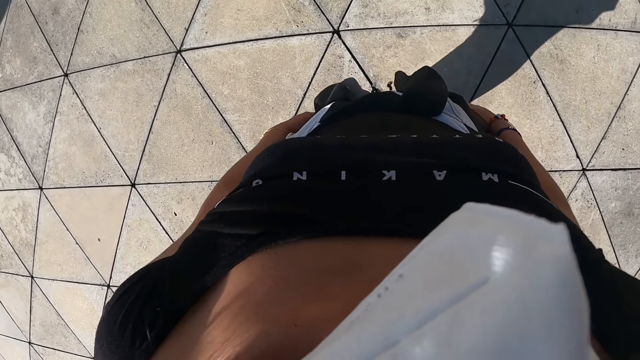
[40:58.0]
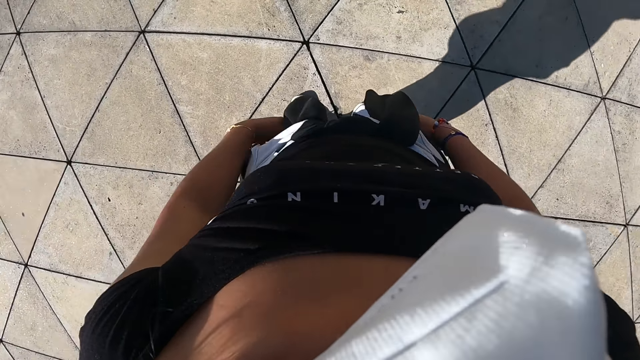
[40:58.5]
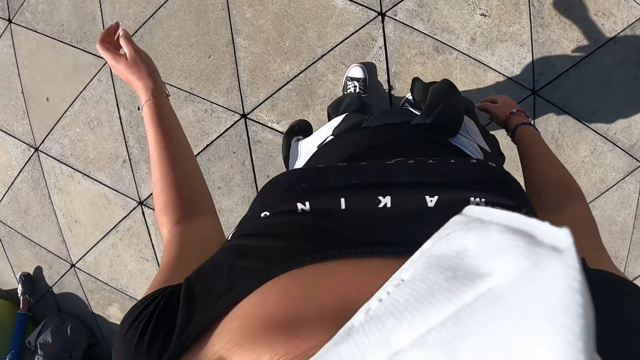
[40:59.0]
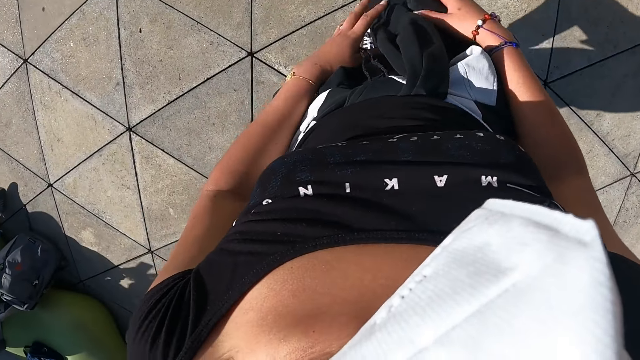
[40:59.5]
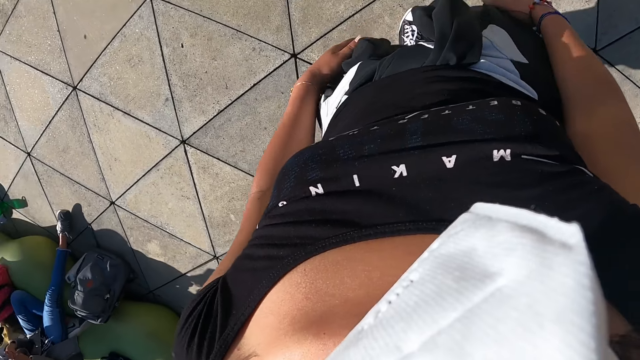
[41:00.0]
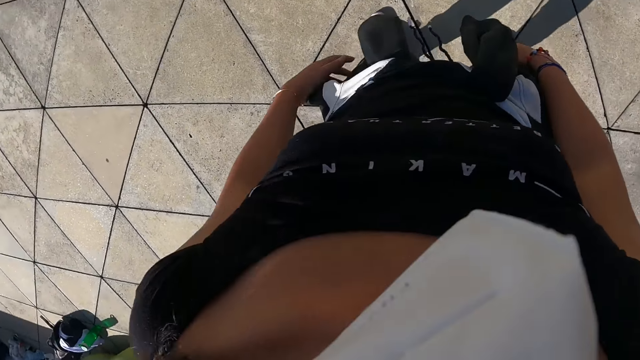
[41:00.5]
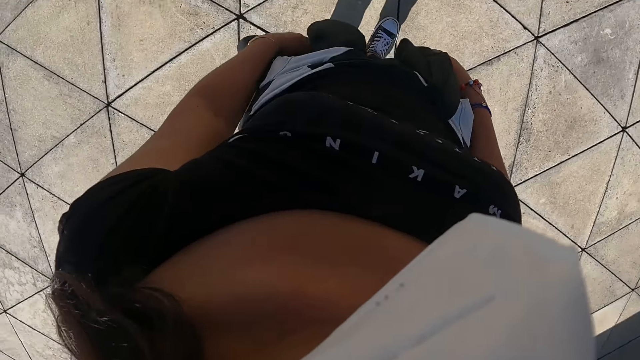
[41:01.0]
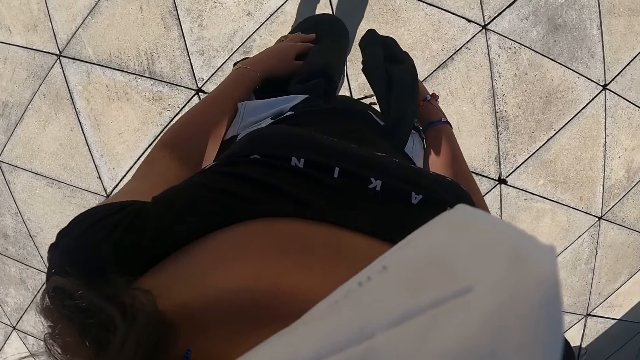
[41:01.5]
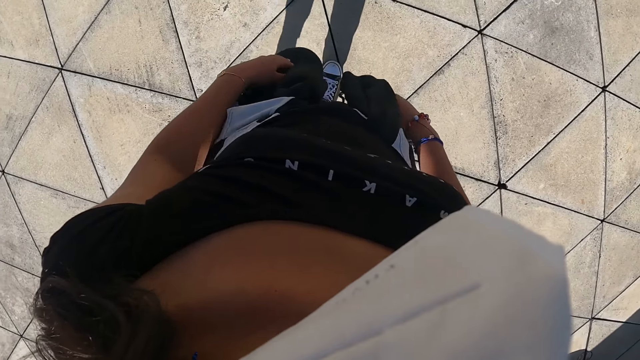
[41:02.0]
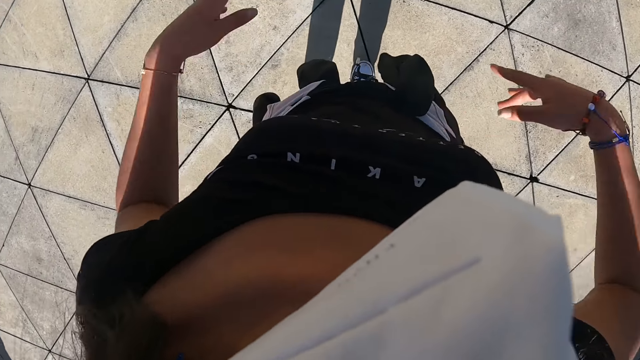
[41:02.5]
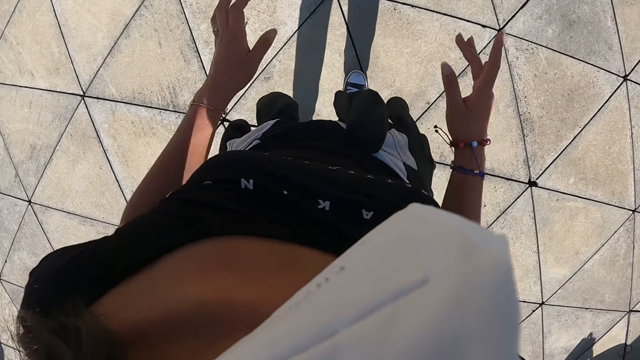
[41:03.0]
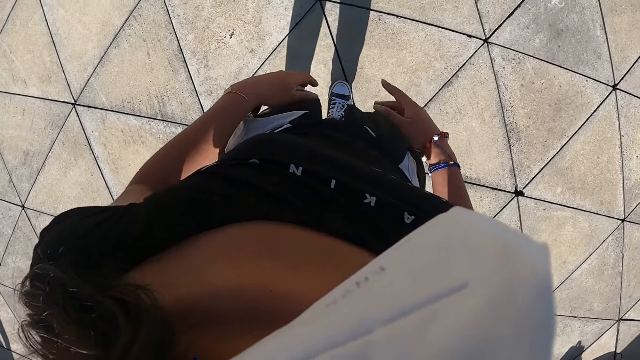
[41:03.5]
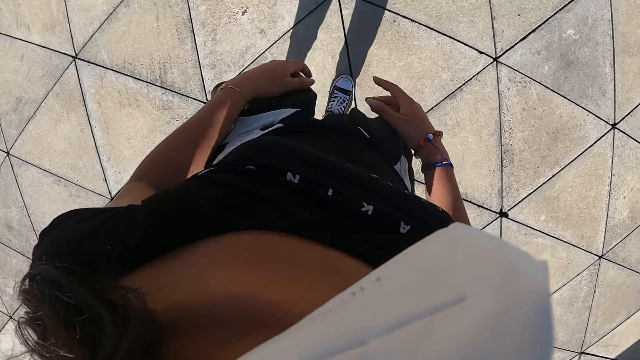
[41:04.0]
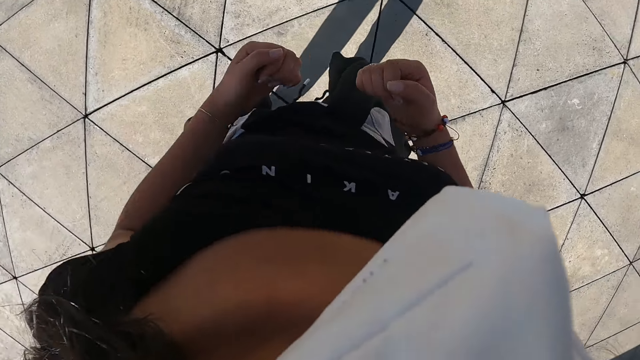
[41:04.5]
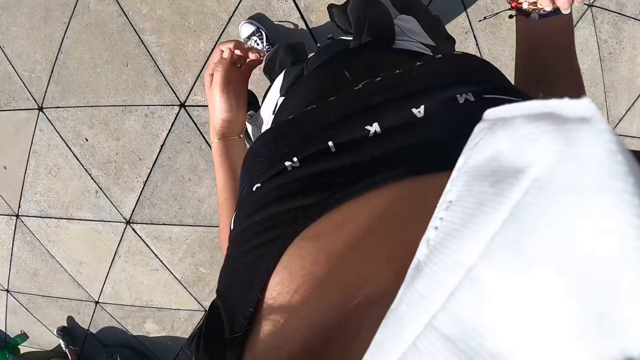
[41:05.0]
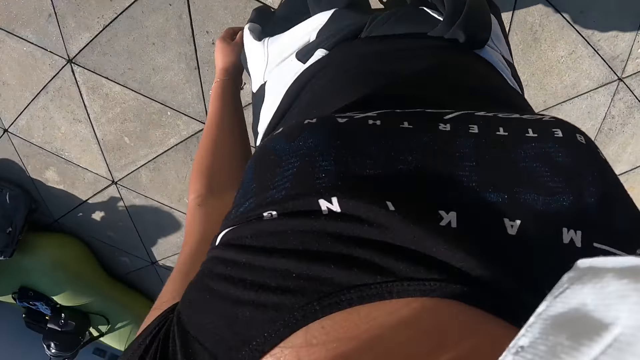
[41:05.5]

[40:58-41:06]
The camera wearer dances.

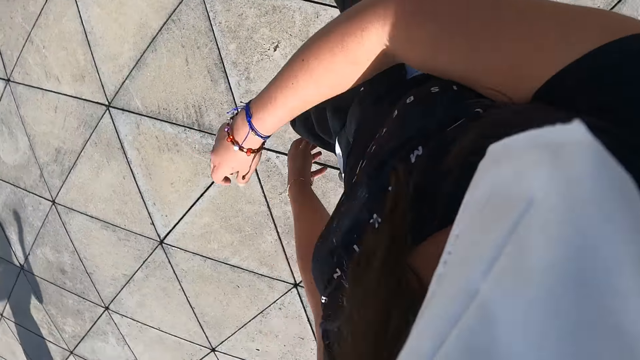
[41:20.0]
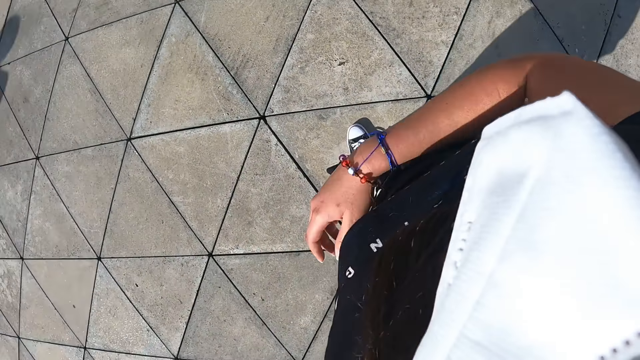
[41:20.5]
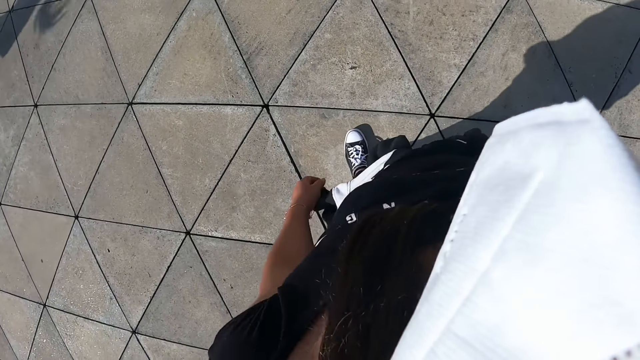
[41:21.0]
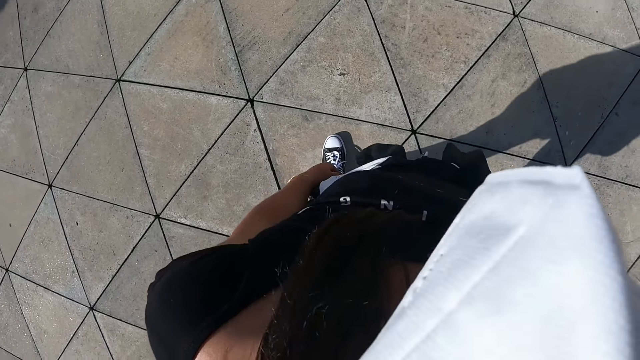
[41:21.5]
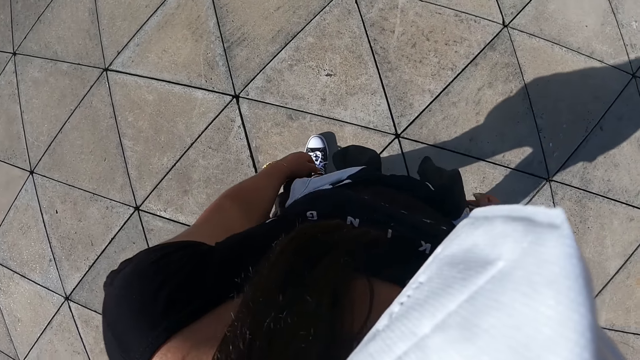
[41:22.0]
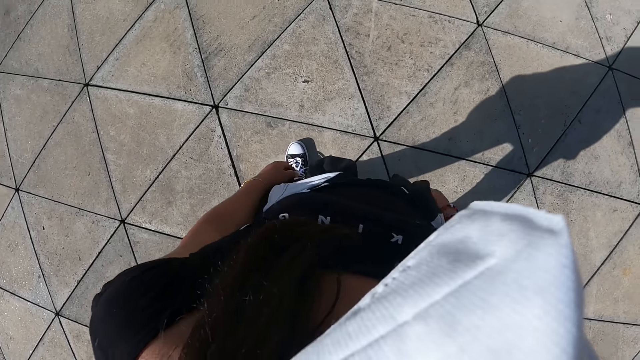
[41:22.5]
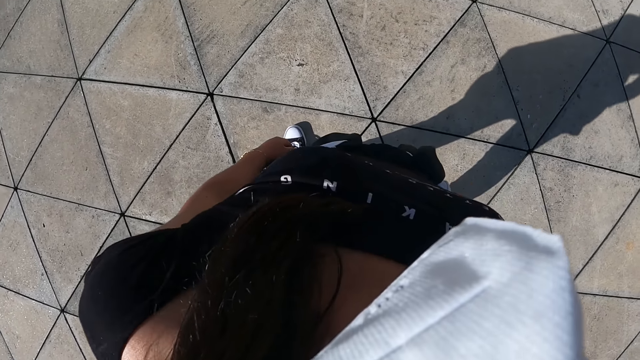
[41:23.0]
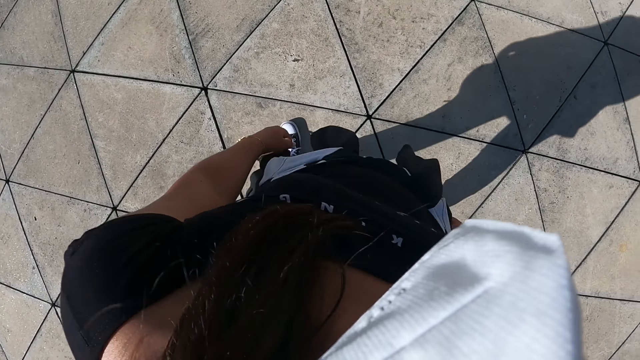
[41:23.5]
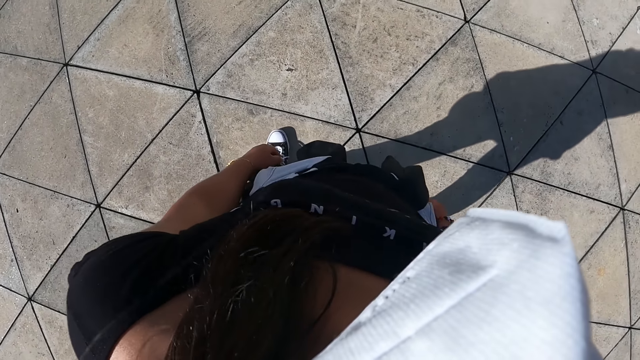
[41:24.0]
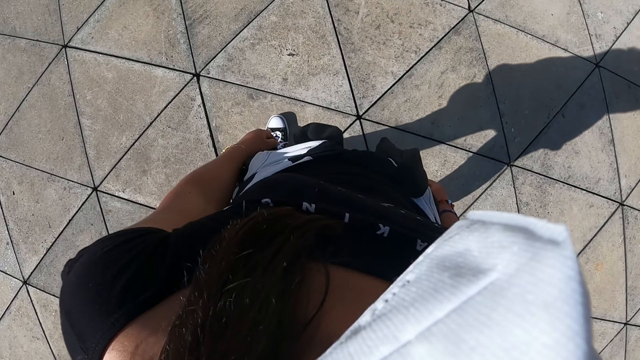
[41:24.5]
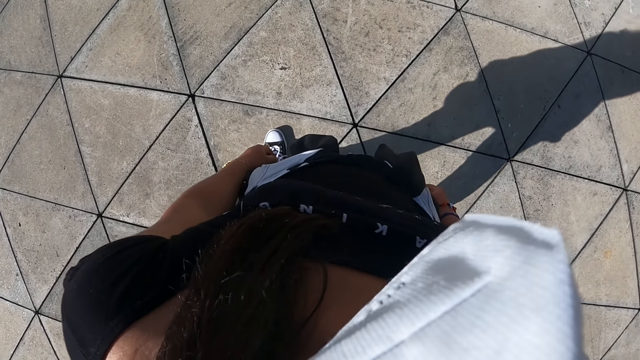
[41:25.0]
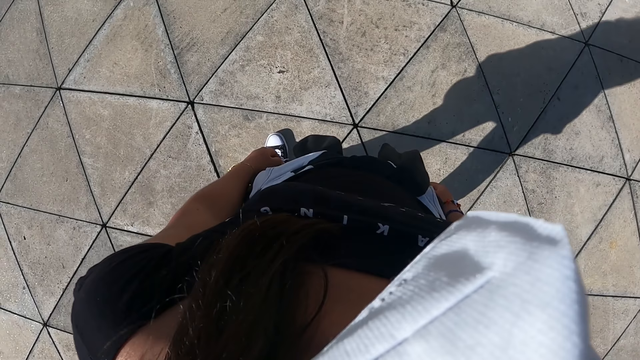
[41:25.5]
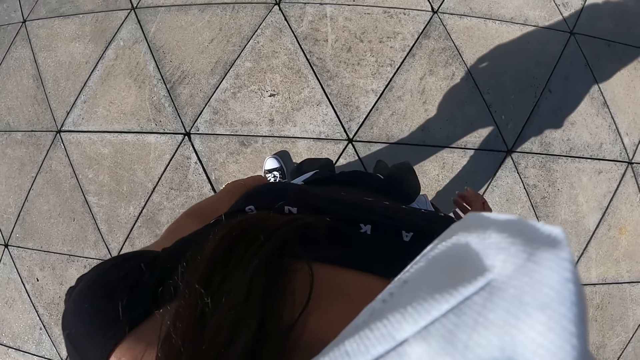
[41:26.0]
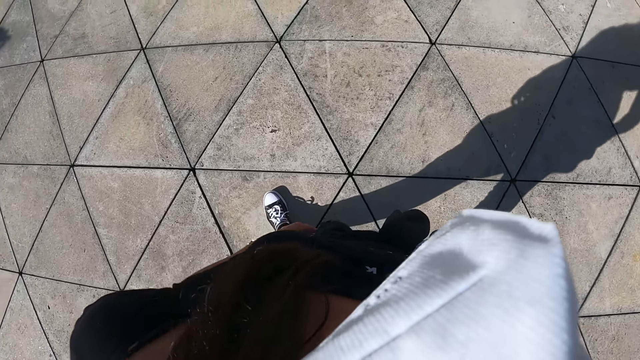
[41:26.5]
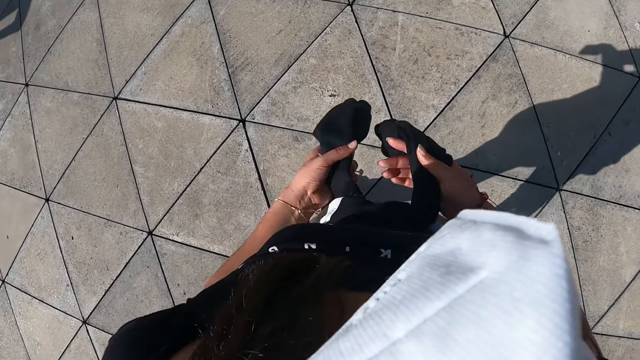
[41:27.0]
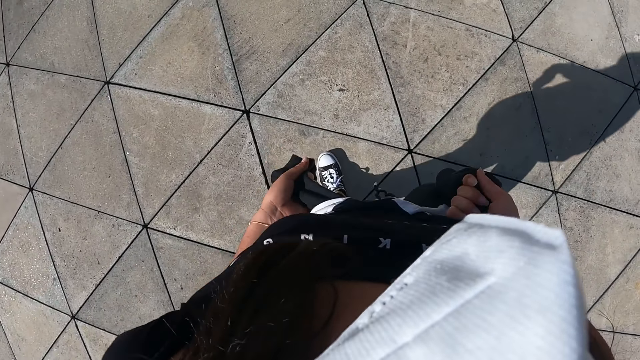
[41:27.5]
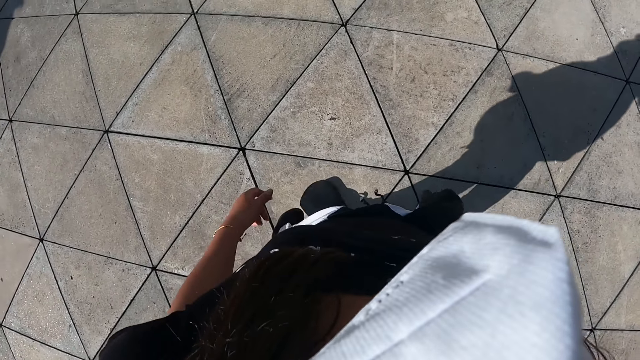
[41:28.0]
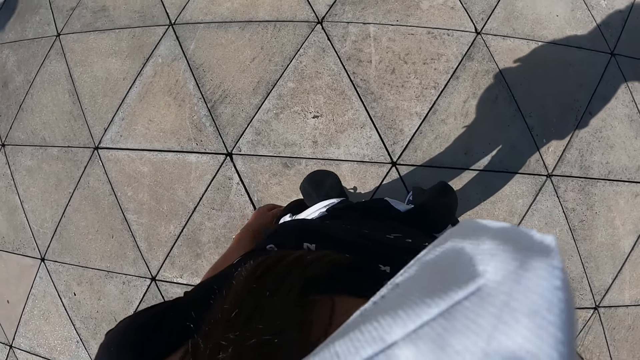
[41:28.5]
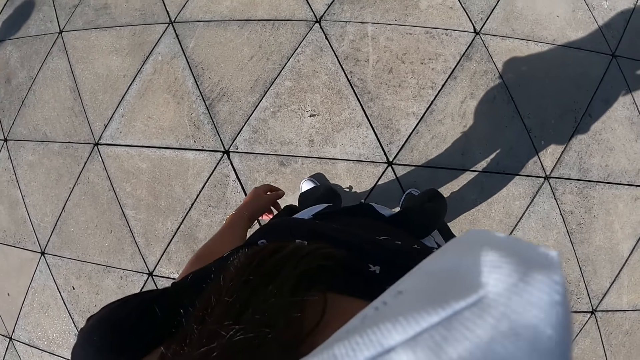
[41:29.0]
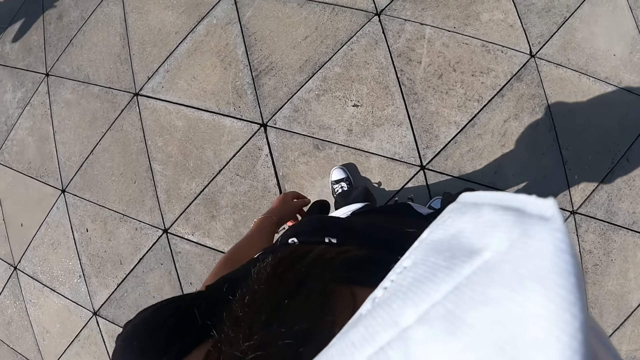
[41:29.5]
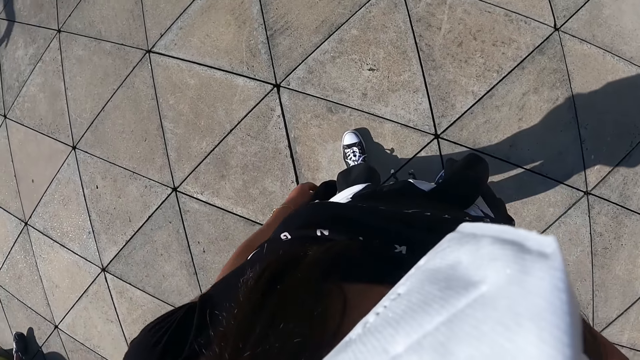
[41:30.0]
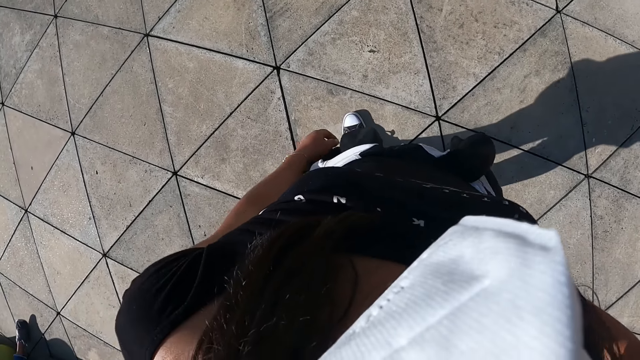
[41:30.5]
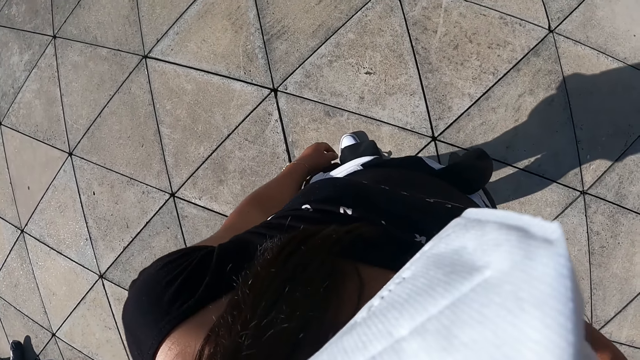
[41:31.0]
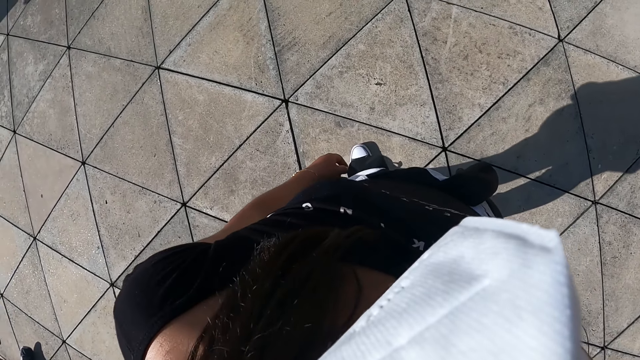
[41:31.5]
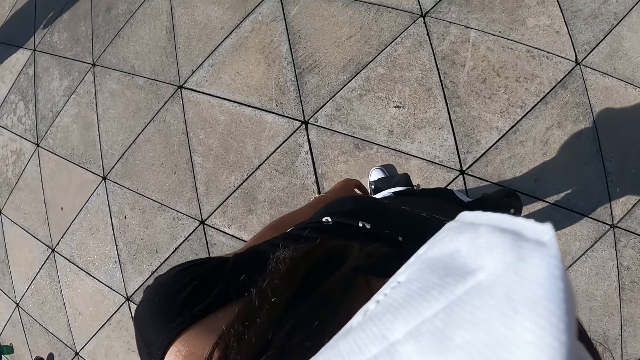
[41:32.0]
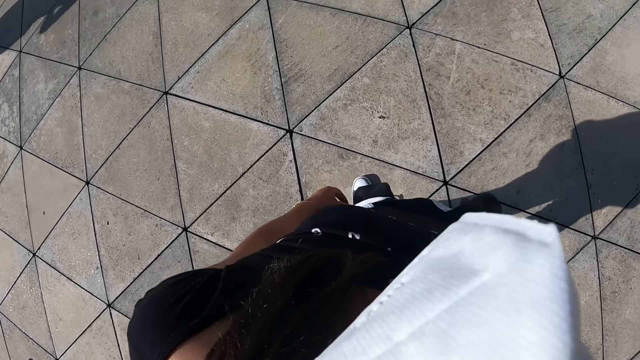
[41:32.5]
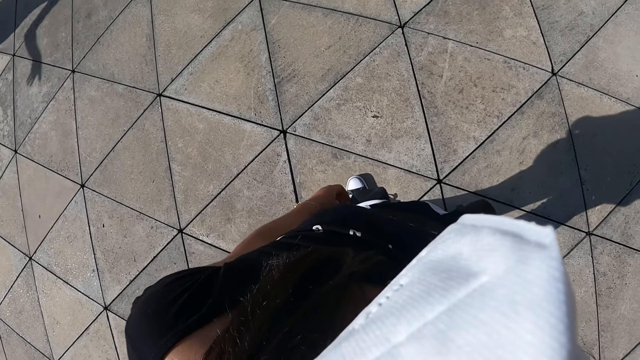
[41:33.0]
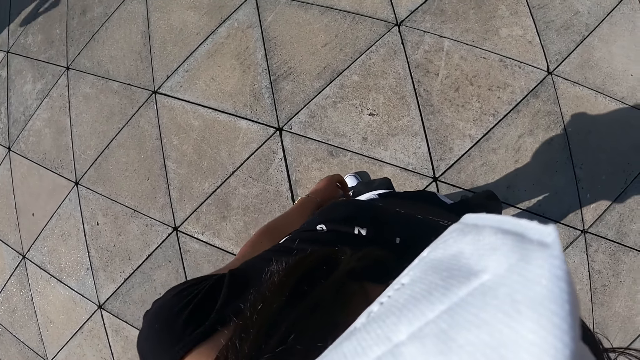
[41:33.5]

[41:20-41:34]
The camera wearer looks around. She tightens a sweater around her waist with both hands. She looks around.
